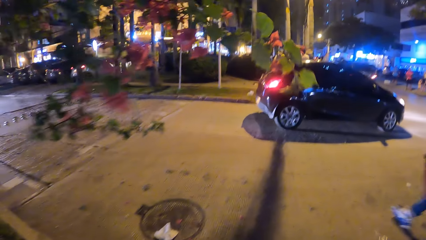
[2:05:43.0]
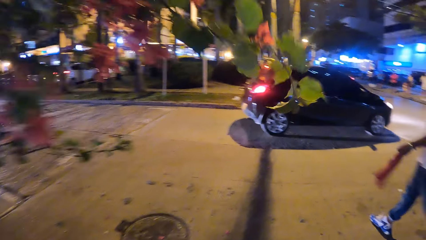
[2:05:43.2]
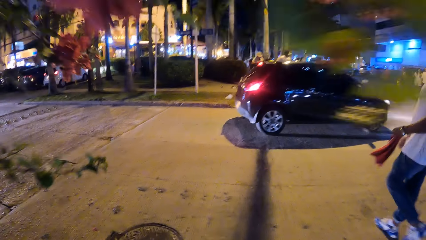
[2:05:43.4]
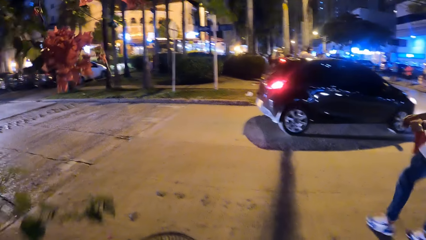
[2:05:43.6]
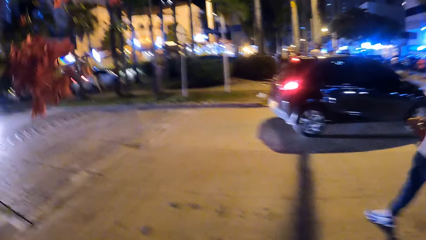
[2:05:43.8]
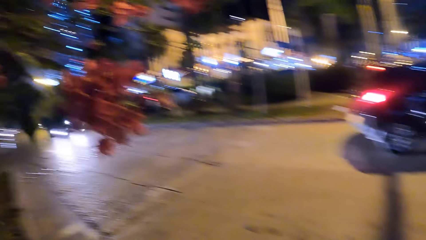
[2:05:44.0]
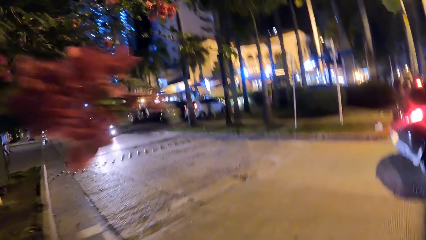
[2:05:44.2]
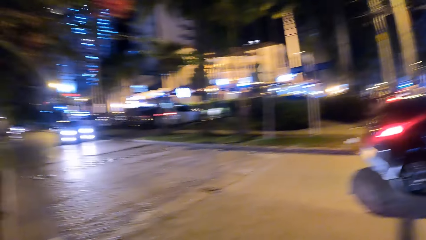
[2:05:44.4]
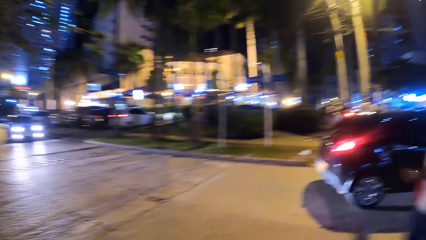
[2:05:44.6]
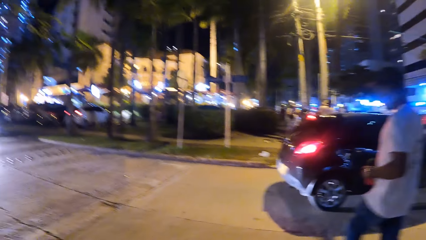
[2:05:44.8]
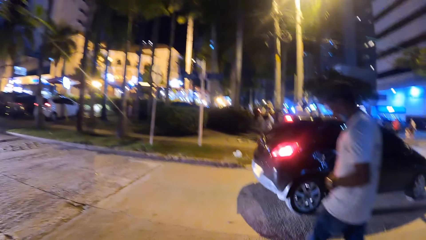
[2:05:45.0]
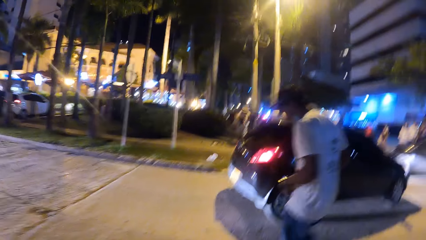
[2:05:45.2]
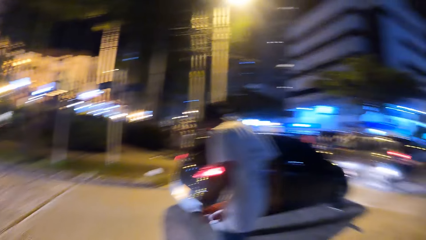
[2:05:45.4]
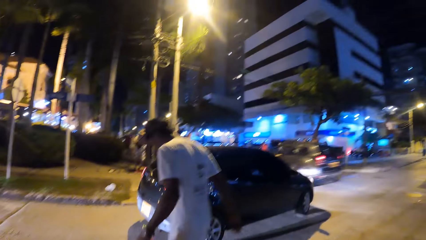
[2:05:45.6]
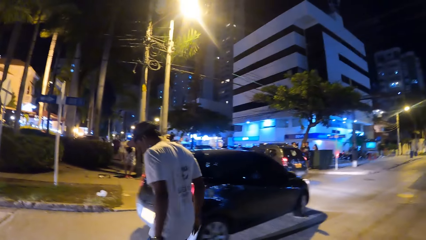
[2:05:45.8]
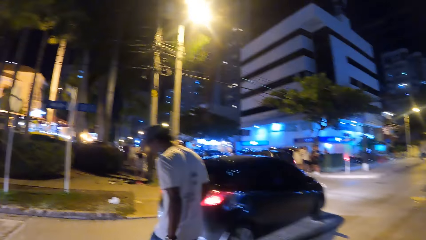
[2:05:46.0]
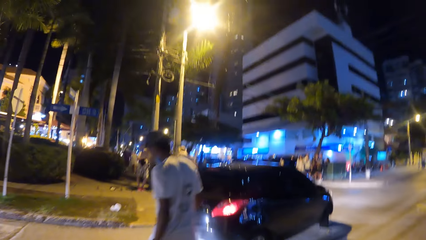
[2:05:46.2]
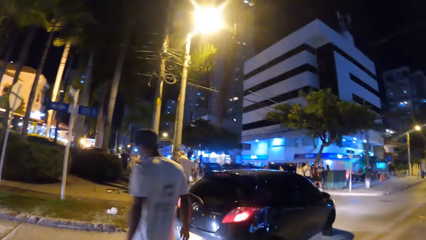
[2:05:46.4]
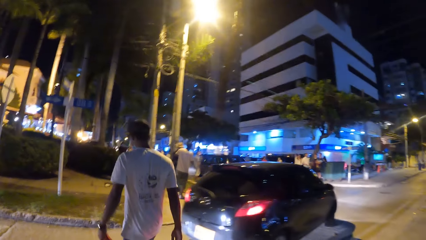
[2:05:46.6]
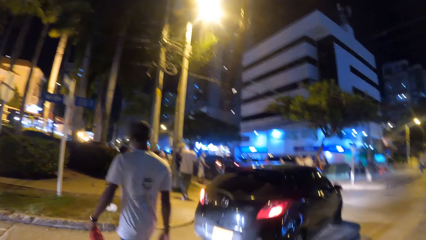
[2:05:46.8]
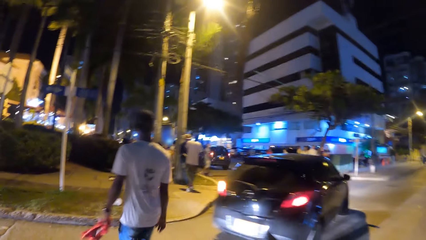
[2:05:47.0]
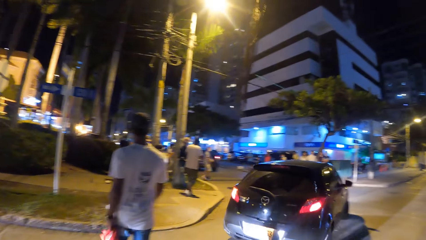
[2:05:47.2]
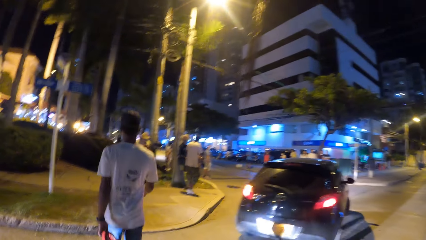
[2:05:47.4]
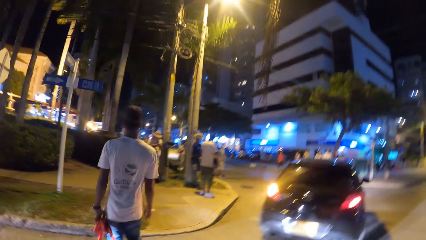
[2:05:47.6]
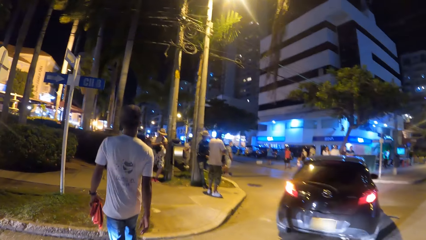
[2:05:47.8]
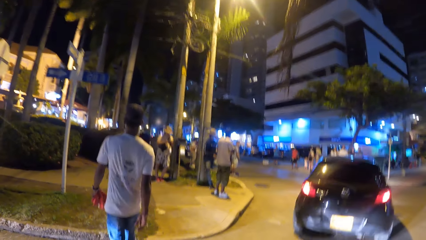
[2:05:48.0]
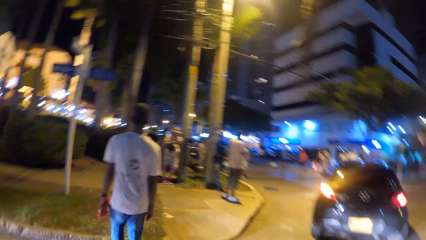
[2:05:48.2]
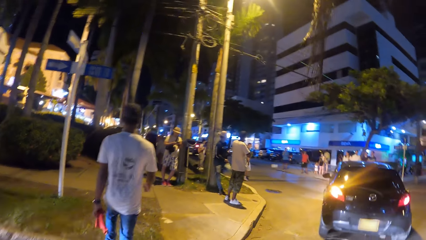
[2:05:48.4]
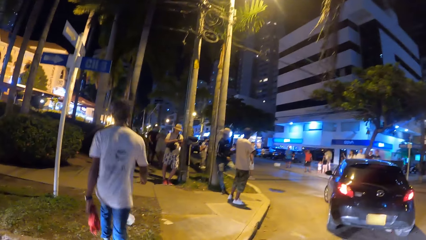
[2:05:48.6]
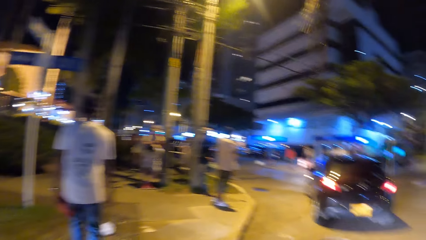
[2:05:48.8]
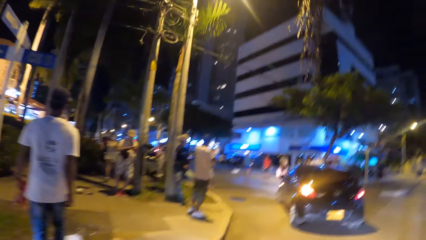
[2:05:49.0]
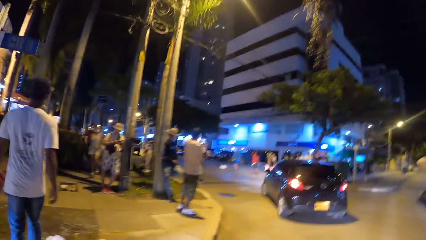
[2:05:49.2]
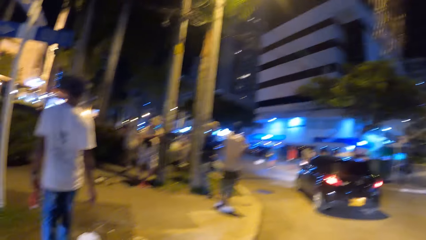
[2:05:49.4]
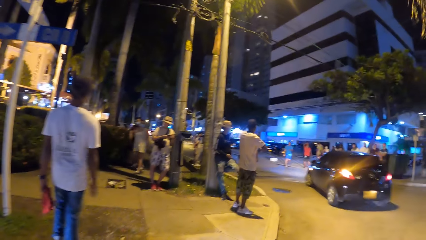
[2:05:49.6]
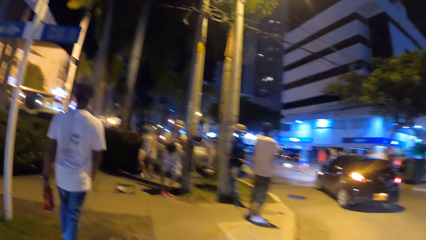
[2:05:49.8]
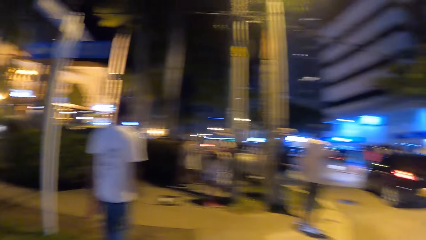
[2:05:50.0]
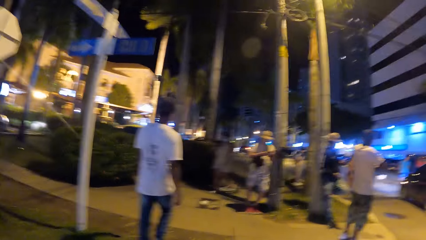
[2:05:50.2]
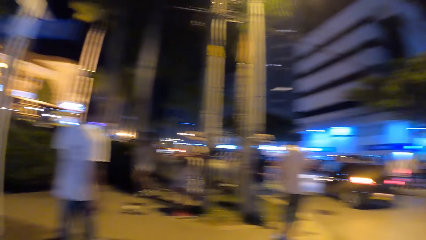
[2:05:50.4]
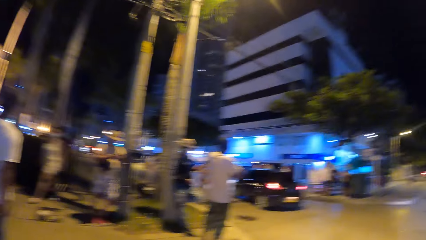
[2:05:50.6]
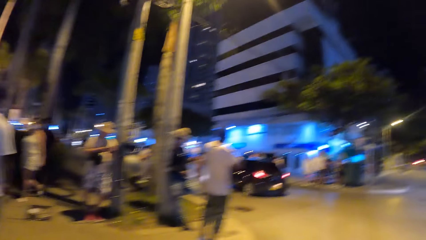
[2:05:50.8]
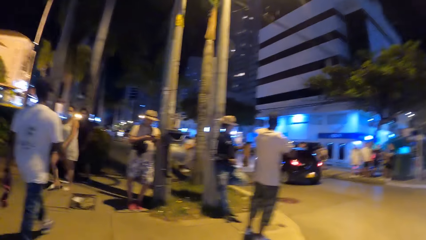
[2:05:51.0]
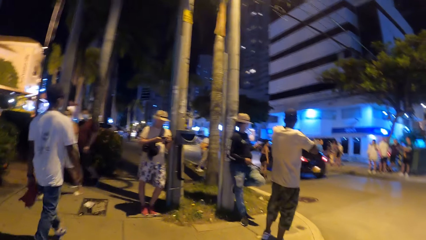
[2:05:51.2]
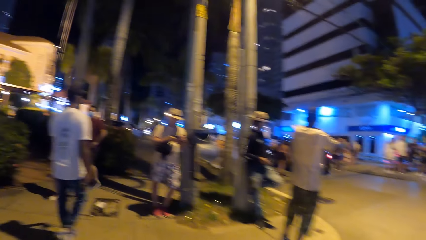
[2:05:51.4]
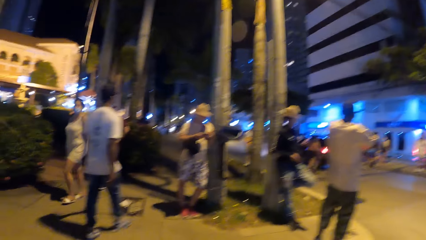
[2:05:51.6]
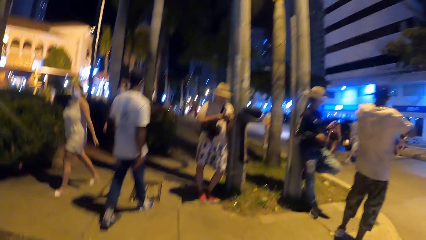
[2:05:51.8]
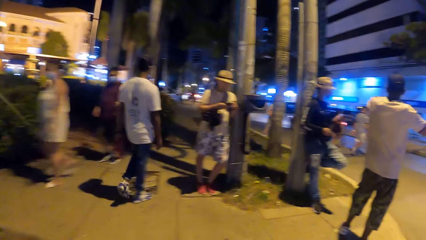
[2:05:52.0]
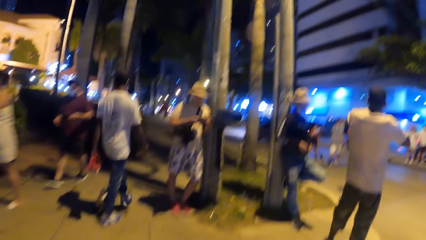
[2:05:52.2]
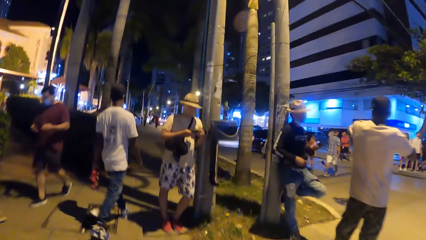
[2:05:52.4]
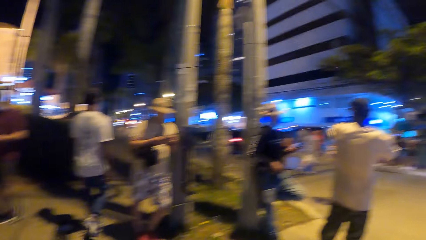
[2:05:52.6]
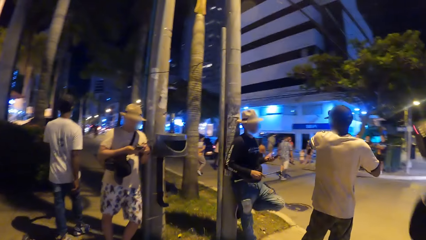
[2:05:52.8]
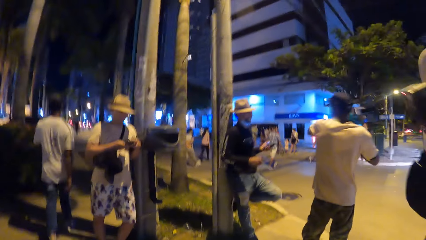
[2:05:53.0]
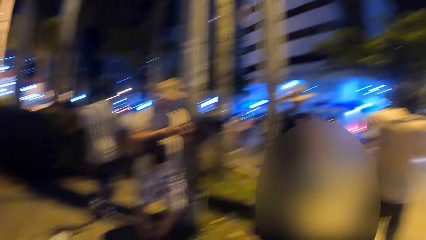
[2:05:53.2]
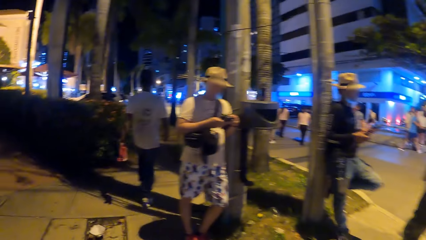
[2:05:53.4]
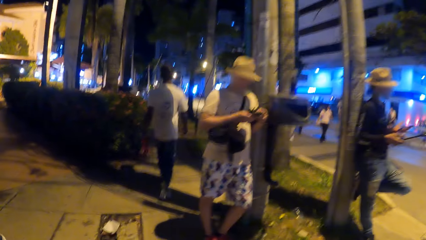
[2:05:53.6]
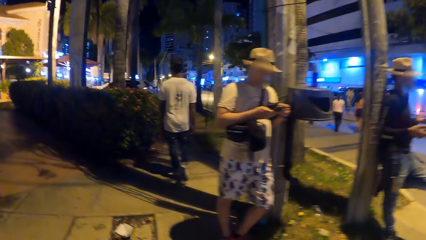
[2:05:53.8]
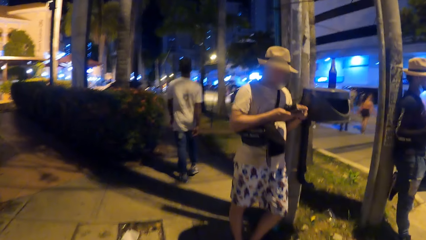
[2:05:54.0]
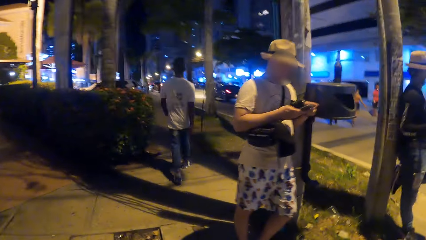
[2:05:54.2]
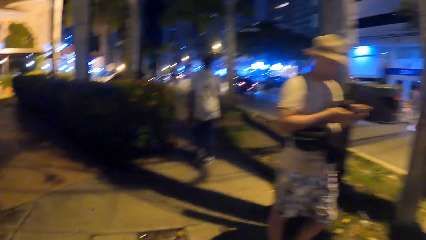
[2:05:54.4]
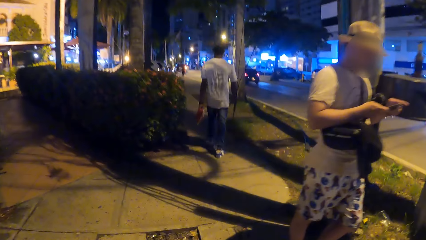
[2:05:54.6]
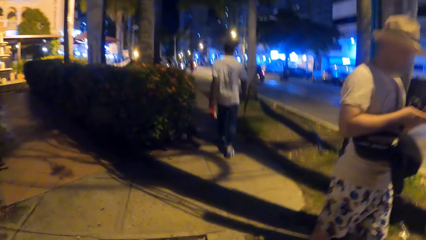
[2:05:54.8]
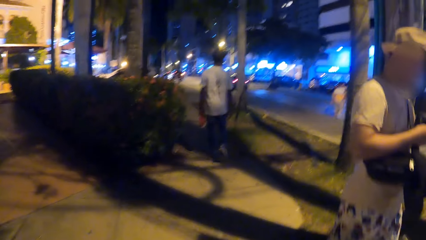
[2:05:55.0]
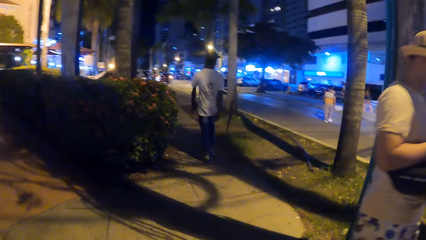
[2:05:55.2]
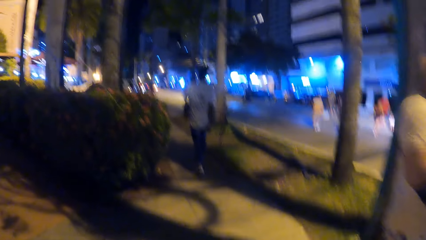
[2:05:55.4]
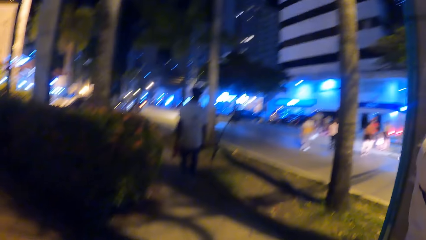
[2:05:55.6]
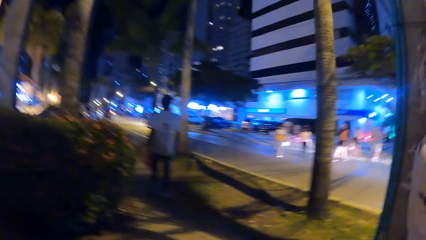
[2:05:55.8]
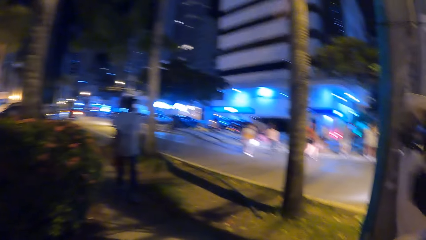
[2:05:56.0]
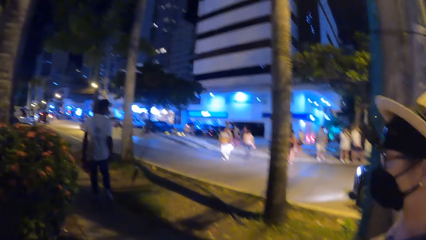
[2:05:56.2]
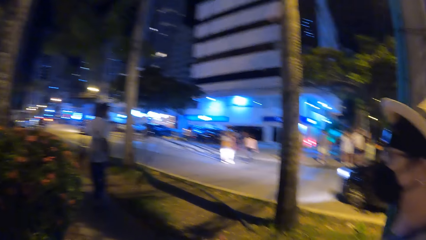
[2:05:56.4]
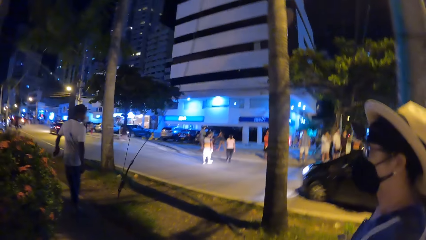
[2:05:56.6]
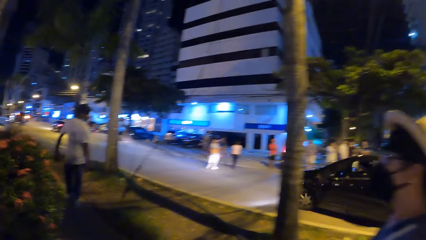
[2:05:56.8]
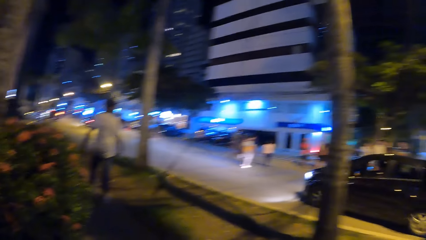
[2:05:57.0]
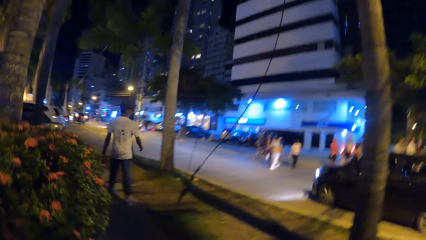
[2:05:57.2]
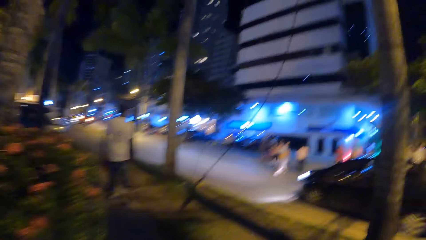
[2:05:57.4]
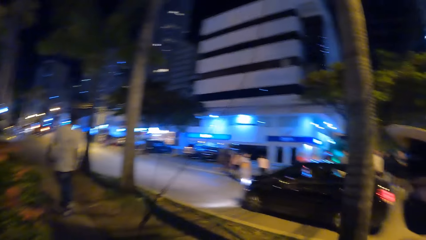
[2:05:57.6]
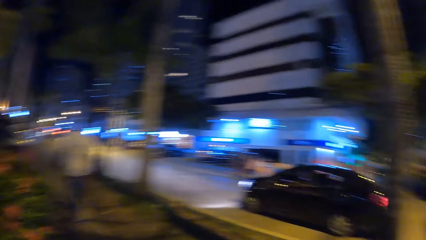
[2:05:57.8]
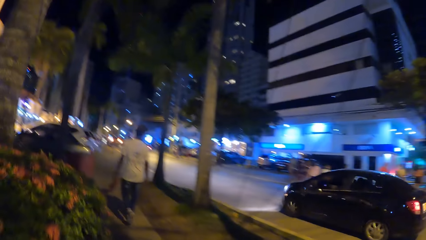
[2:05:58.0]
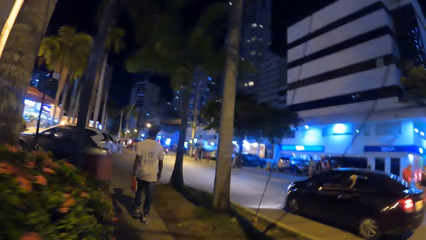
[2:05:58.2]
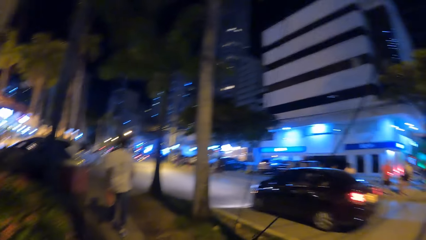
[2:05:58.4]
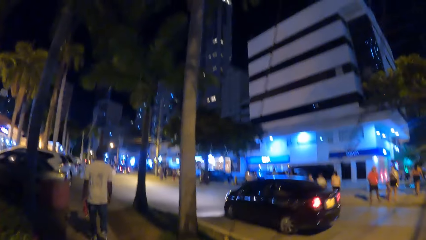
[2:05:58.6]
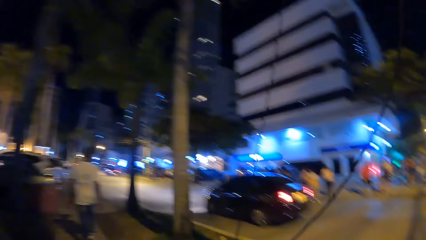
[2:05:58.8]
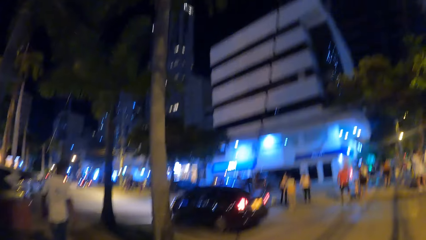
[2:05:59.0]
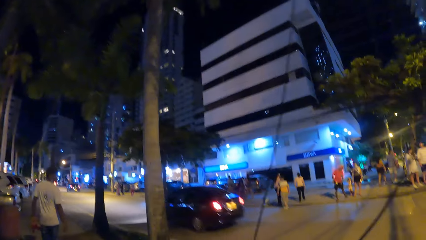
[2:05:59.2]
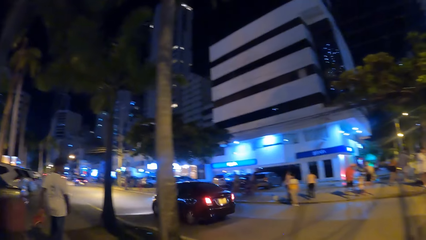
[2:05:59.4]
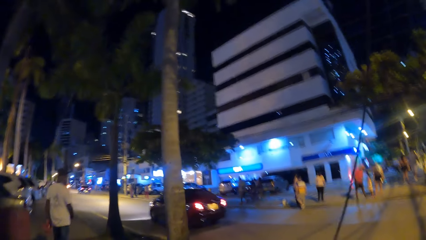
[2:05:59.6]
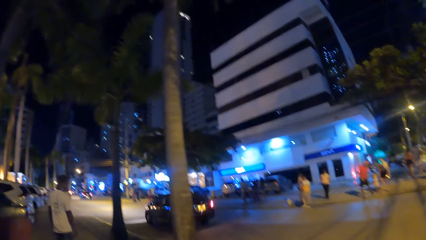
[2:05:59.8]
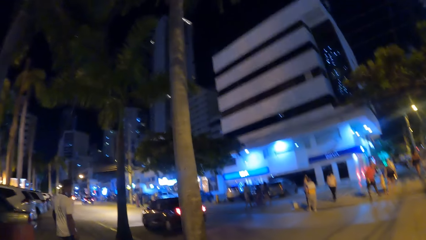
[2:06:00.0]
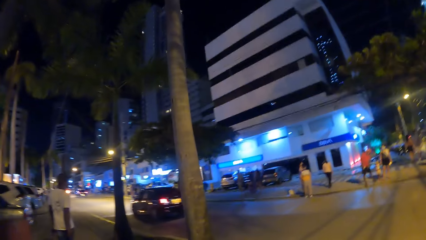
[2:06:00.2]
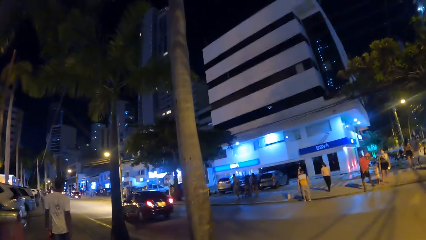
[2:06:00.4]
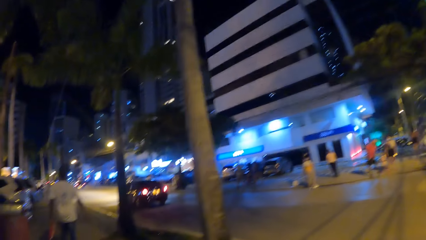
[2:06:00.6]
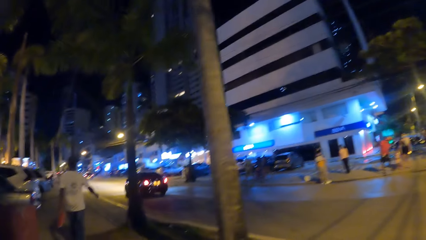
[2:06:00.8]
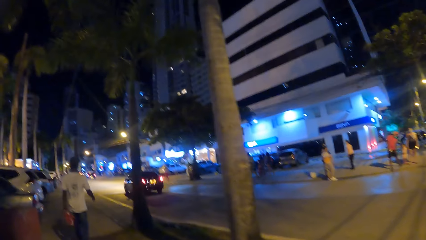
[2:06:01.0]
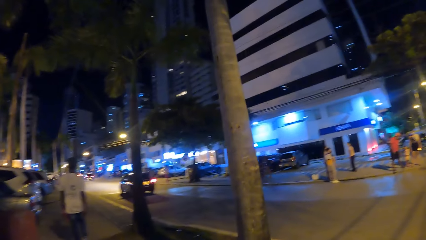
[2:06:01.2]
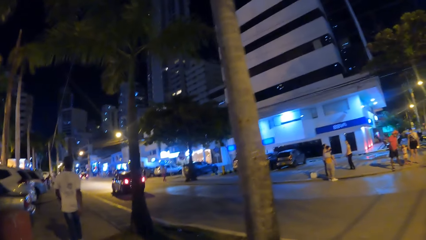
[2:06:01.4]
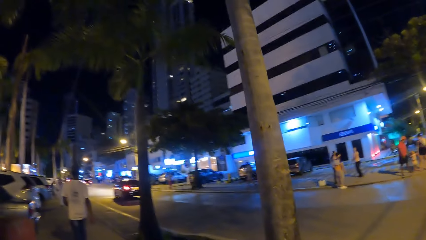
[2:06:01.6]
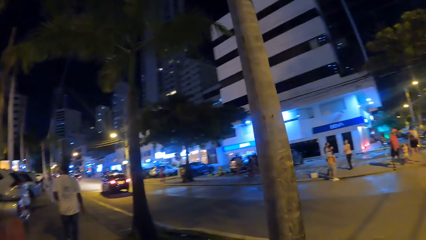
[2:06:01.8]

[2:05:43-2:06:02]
The camera wearer crosses the road. They stare at a man and follow the man. They walk on the pavement. They look at the road. They stare at a building.
